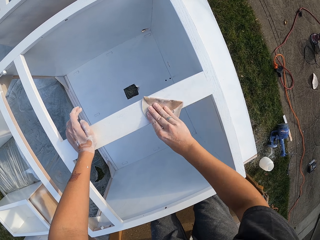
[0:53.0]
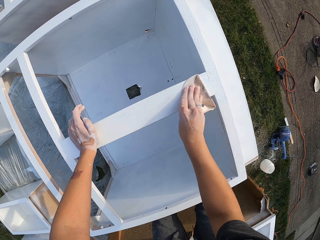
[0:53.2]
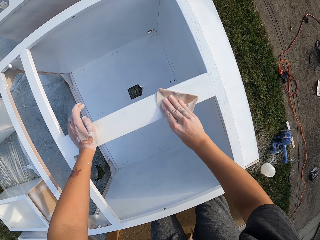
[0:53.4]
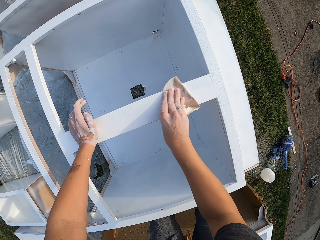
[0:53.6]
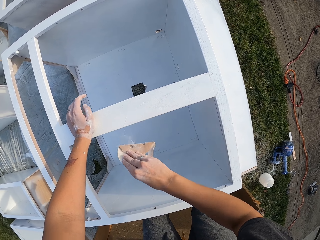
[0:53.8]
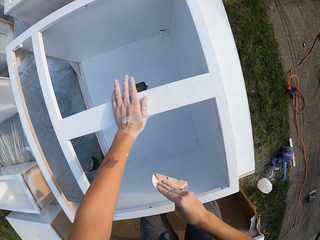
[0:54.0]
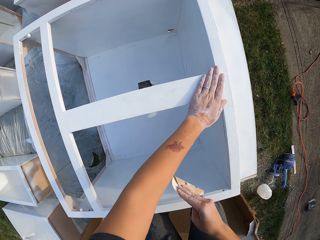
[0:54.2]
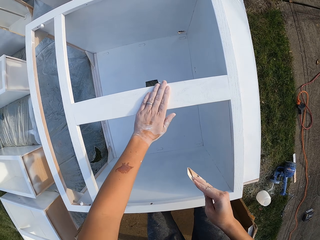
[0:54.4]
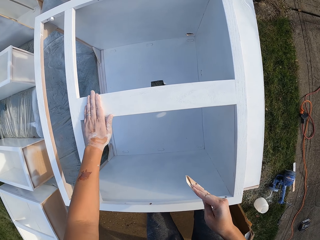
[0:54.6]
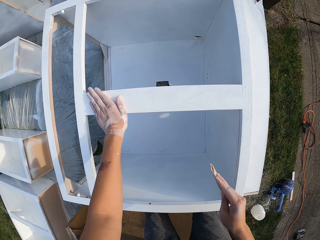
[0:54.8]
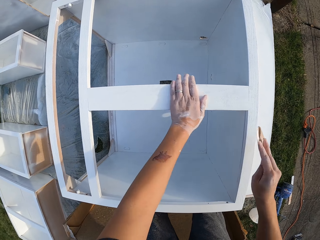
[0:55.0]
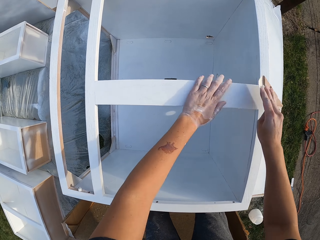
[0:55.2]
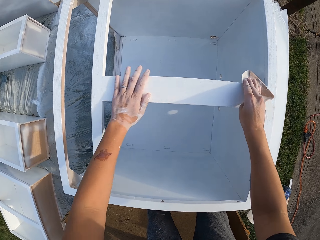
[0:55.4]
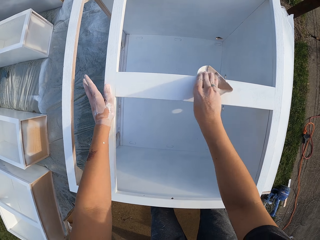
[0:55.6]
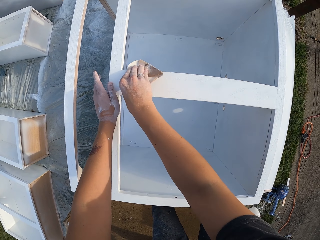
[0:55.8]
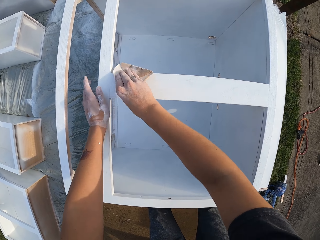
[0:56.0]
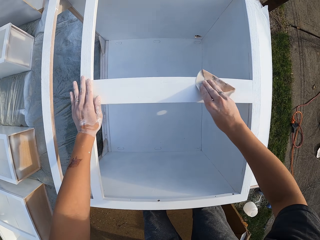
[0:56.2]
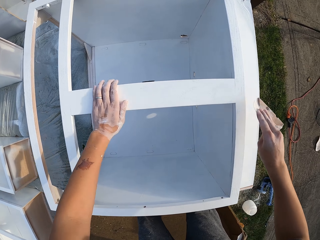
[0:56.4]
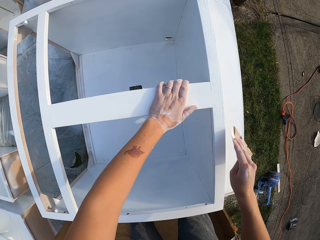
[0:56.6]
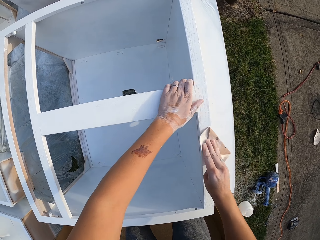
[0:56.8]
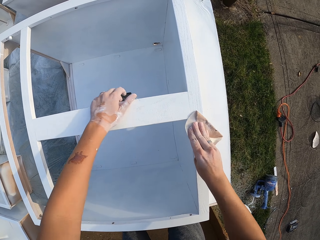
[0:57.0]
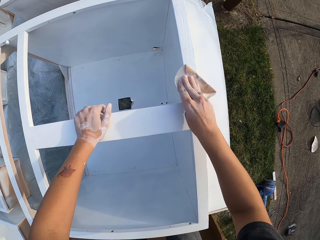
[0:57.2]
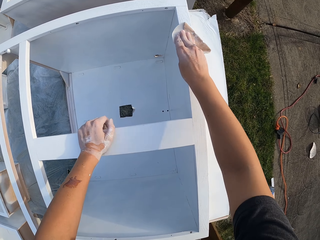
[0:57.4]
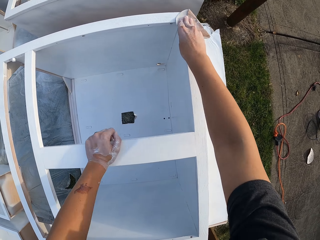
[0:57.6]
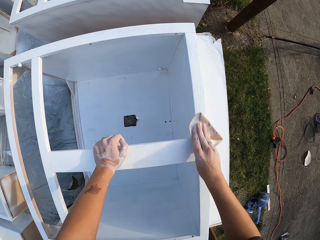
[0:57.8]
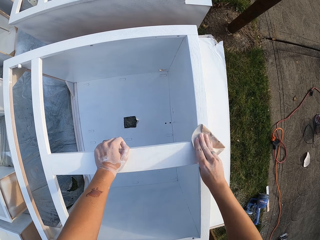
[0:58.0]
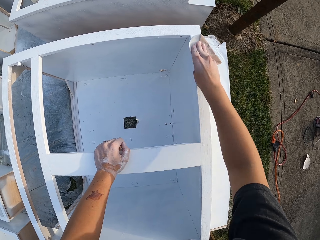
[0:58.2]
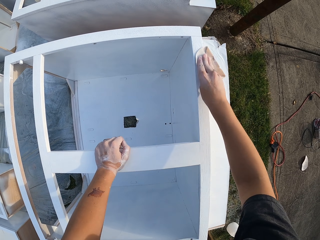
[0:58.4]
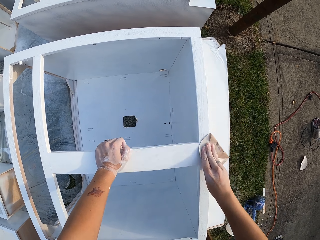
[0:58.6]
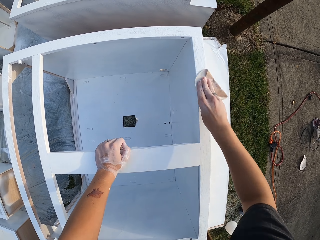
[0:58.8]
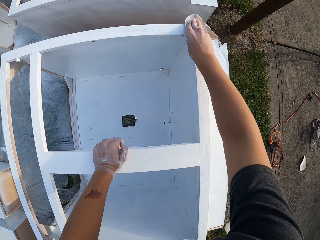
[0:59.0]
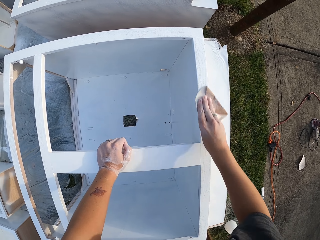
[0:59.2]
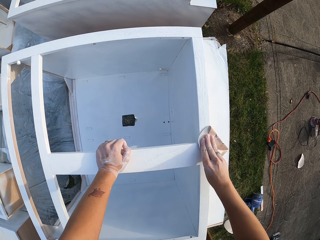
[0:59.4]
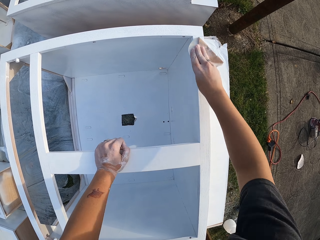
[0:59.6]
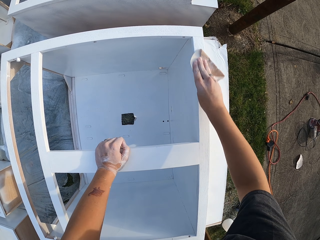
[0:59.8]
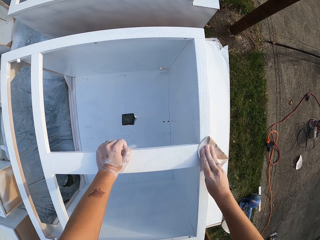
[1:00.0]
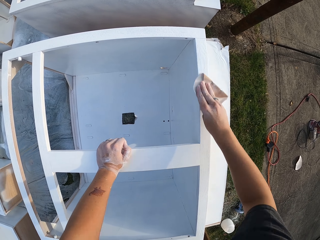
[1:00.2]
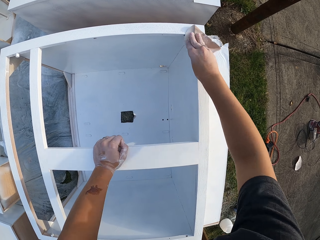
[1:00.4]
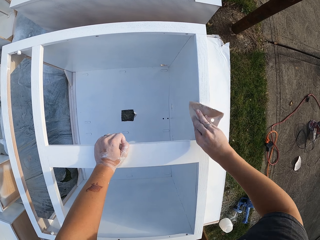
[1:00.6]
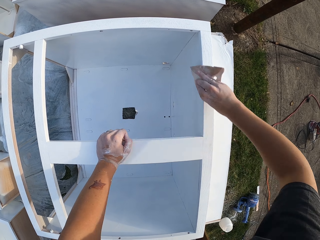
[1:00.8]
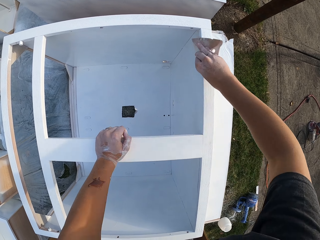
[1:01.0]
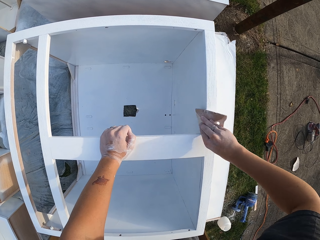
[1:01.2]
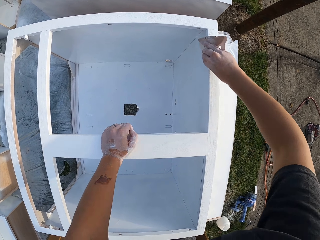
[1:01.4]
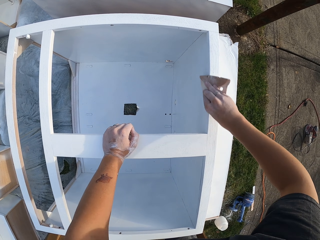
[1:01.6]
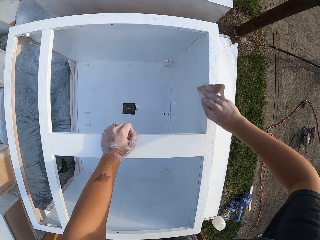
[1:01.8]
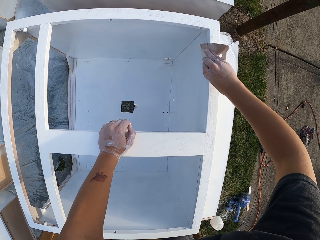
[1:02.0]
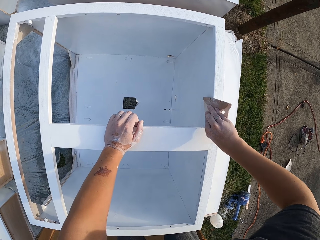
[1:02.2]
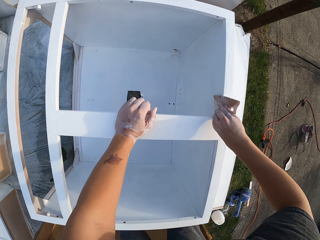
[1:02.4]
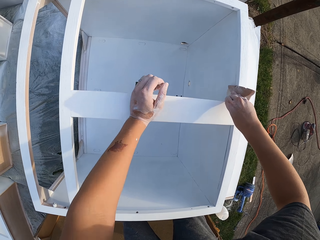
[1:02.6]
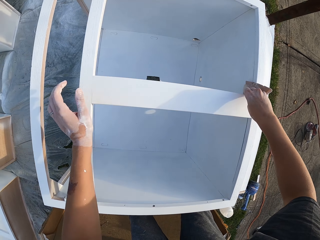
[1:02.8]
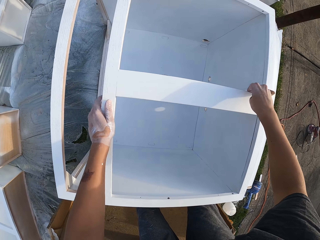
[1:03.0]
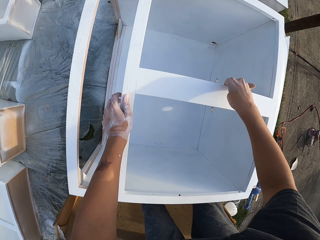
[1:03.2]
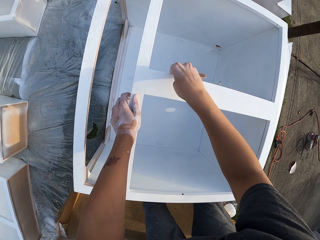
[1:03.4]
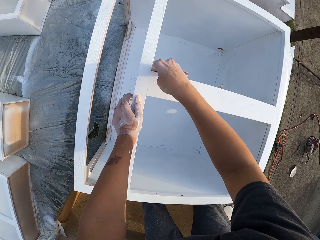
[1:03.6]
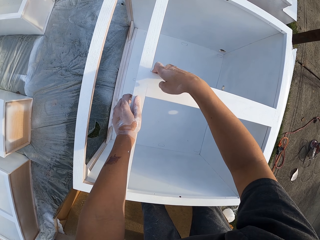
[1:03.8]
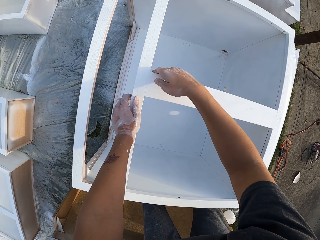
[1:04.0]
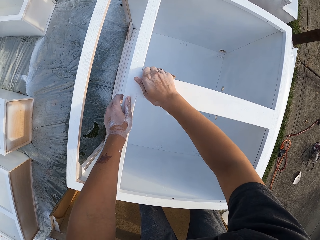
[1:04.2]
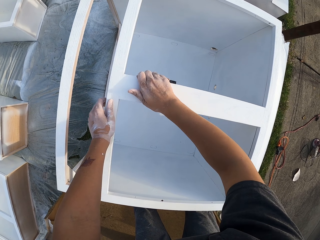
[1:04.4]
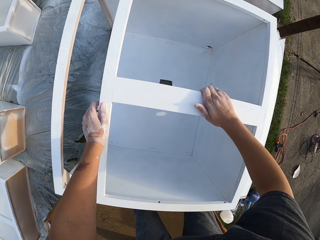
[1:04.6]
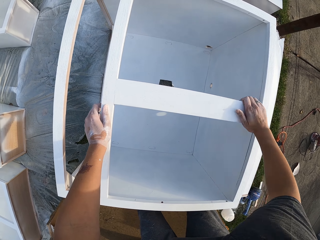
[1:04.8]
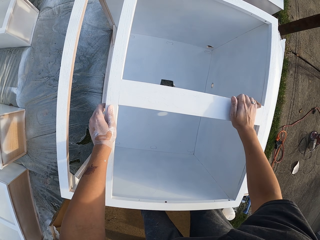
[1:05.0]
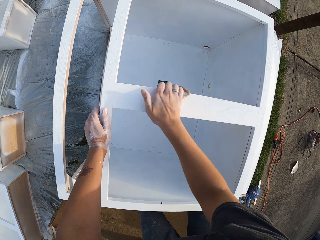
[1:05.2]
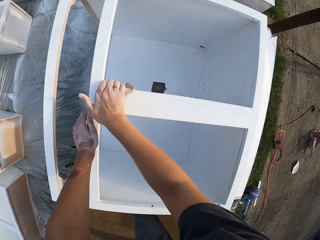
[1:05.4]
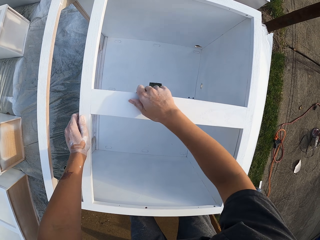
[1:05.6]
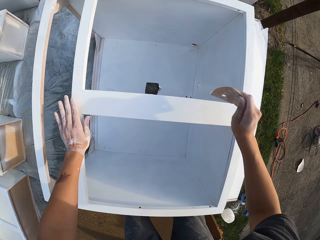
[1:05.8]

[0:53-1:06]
The camera wearer touches the structure or drawers with the left hand. They wipe the drawers. They smoothen the structure with a sandpaper. They touch the structure with the left hand. They wipe the drawers. They smoothen the structure with the sandpaper. They lift the left hand. They smoothen the structure with the sandpaper.

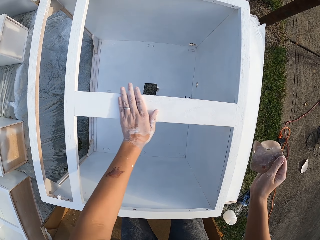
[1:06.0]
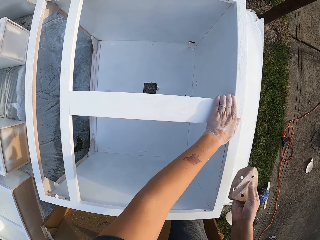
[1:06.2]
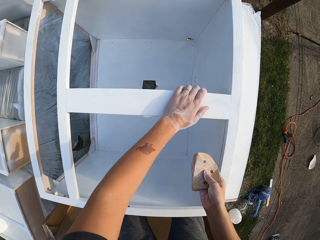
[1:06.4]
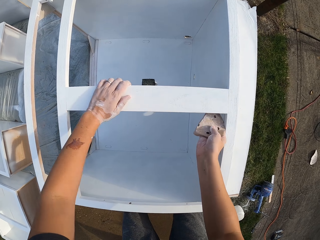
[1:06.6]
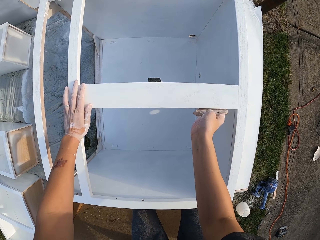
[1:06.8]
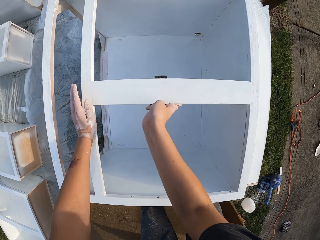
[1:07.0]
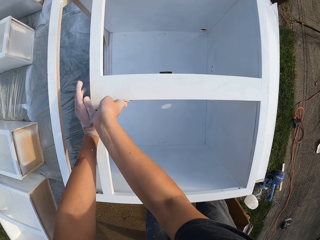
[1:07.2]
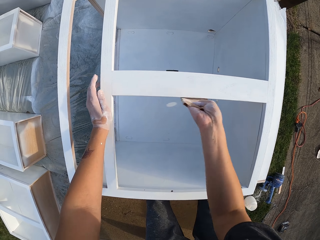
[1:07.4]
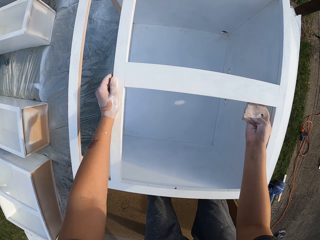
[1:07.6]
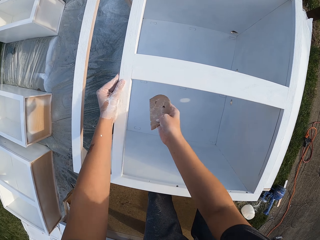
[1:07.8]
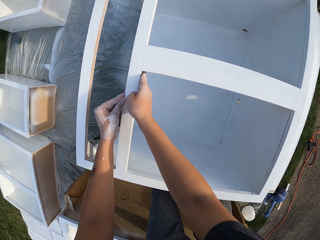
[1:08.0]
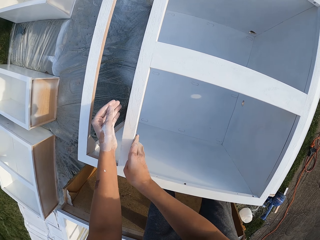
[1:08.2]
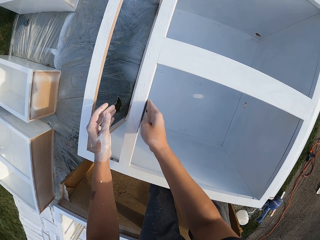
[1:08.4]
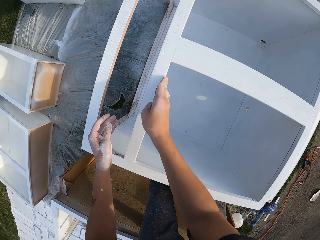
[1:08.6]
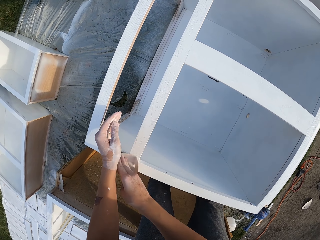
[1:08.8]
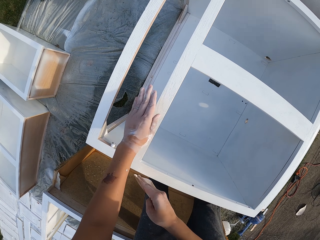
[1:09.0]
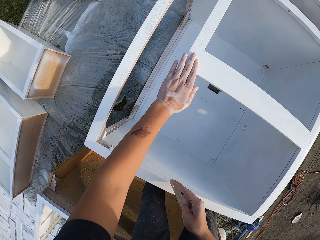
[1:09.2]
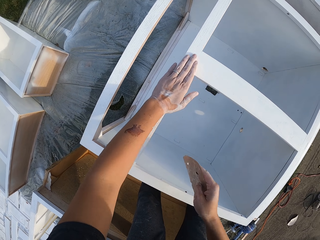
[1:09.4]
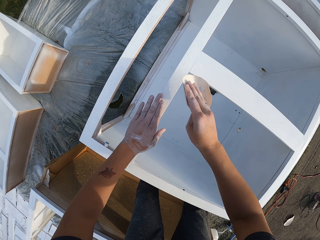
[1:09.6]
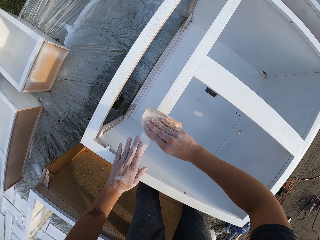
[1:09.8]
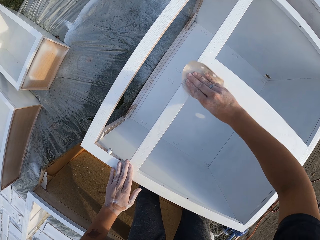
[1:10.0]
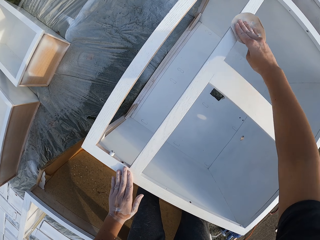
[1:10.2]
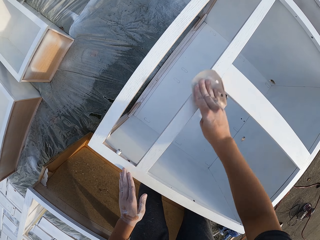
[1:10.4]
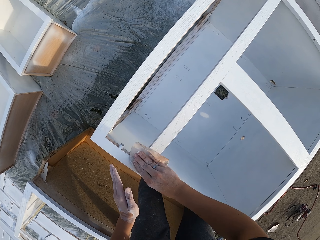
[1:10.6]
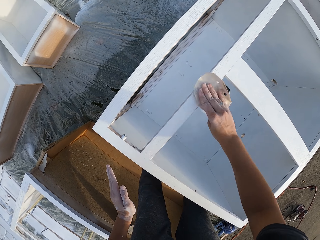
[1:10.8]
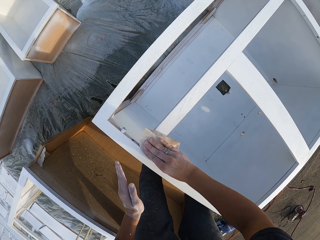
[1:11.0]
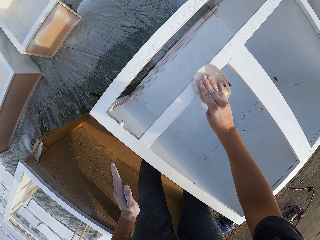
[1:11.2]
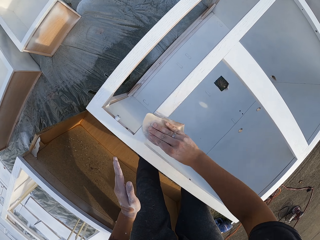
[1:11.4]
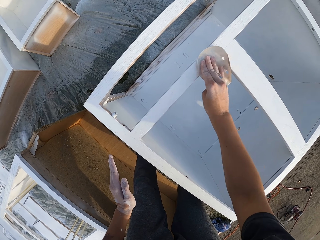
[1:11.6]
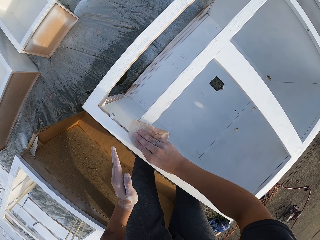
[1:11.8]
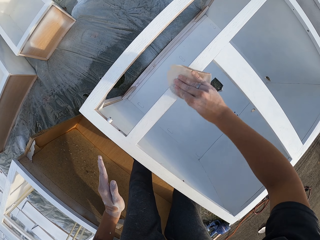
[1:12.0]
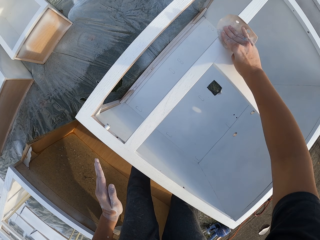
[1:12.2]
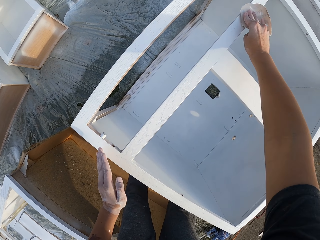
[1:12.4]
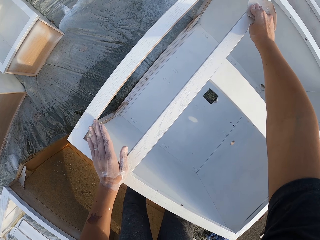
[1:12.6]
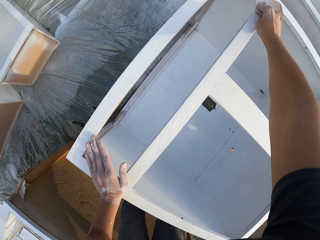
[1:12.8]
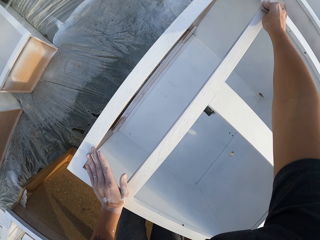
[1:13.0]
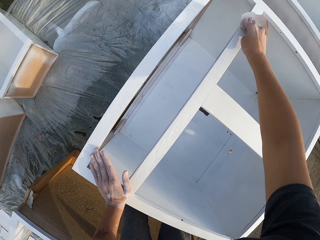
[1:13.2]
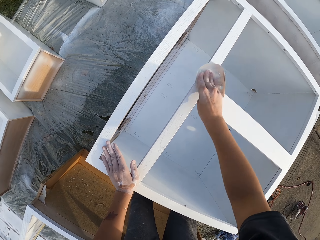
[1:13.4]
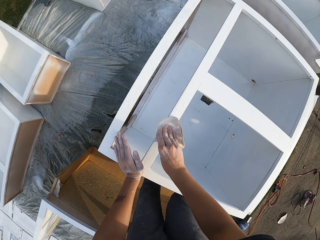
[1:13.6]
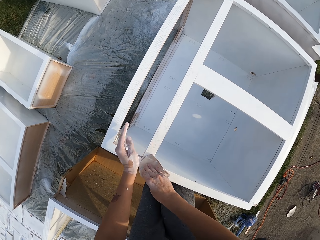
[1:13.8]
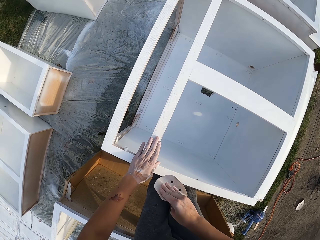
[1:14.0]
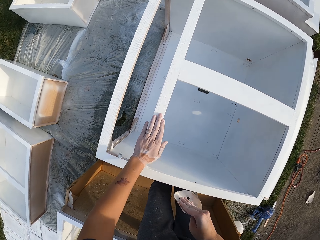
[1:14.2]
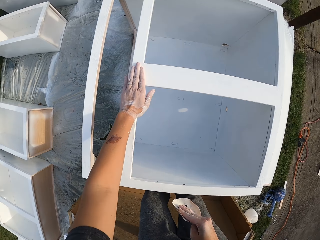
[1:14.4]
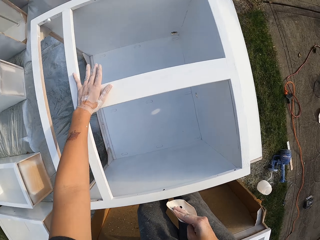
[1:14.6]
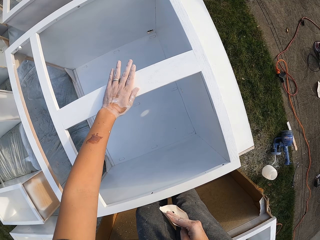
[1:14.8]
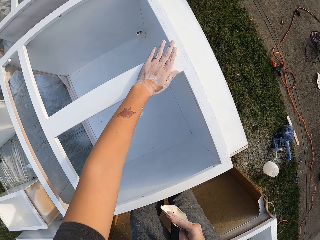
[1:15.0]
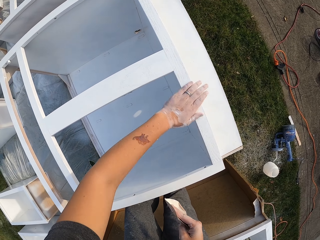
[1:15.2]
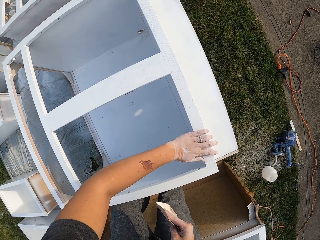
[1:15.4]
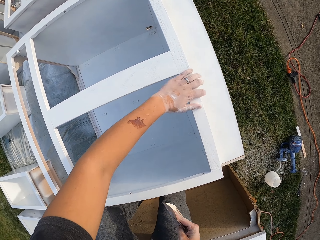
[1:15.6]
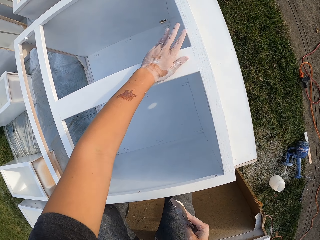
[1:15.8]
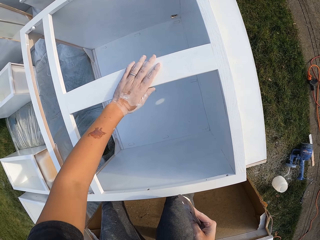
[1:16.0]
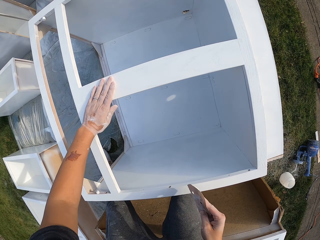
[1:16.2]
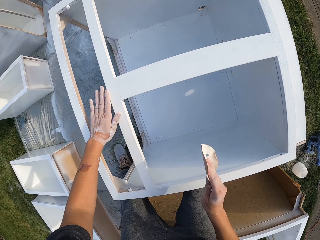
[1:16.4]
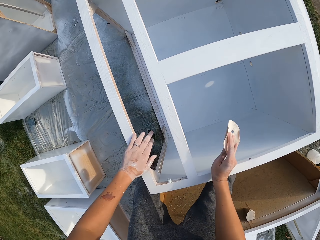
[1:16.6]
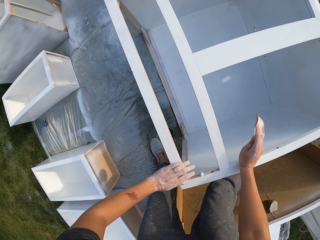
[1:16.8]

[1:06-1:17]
The camera wearer touches the structure or drawers with the left hand. They wipe the drawers. They smoothen the structure with a sandpaper. They touch the structure with the left hand. They smoothen the structure with the sandpaper. They wipe the drawers. They touch the structure with the left hand. They wipe the drawers.
